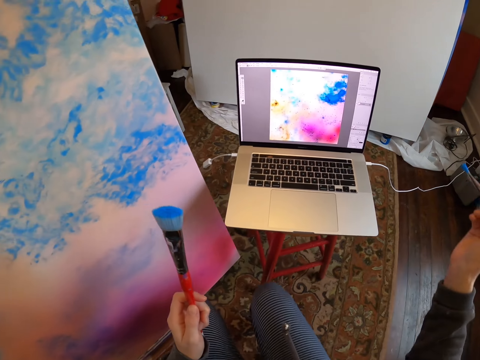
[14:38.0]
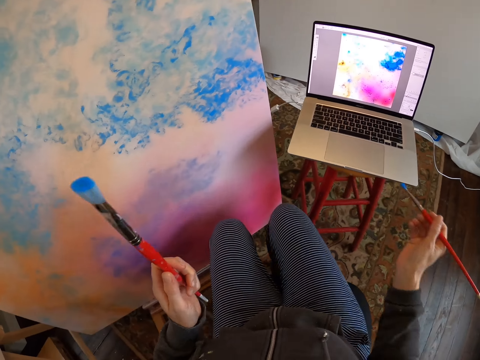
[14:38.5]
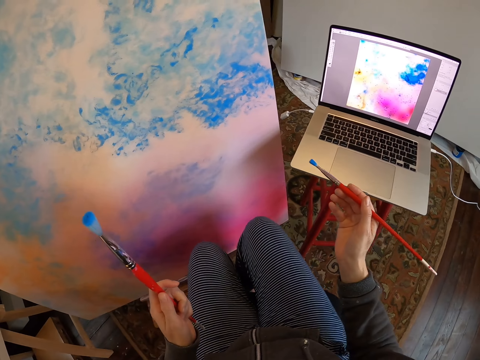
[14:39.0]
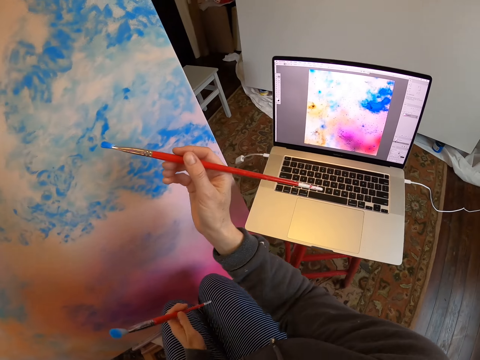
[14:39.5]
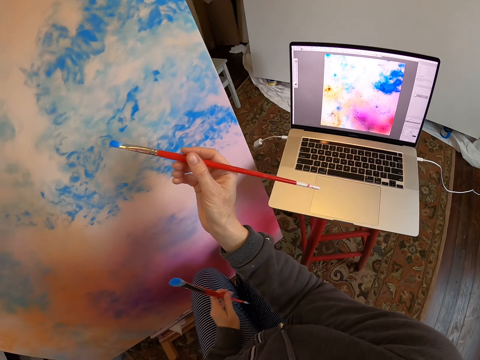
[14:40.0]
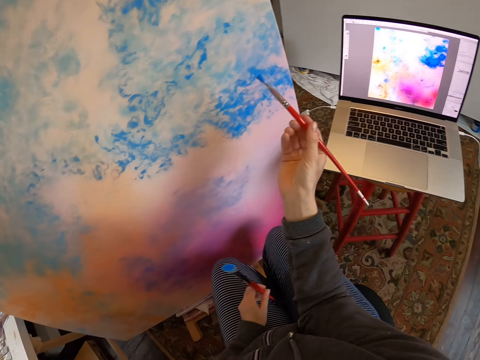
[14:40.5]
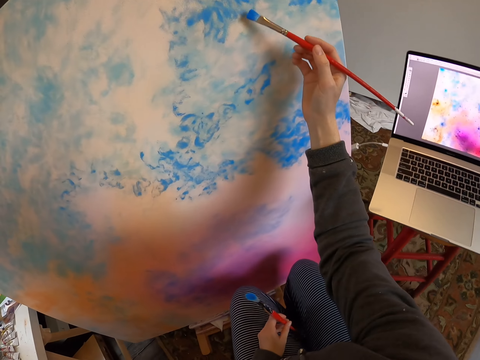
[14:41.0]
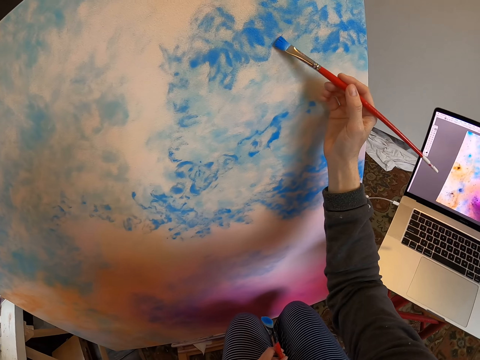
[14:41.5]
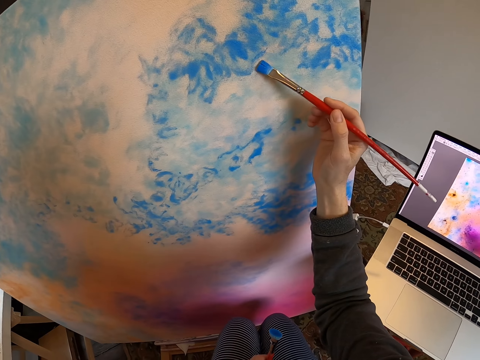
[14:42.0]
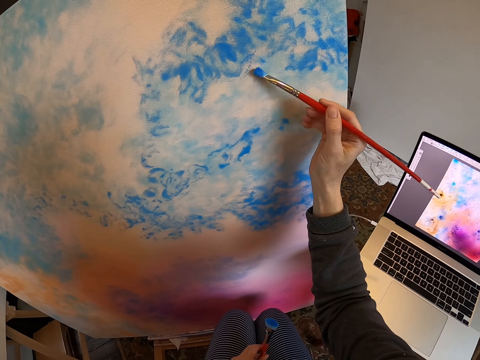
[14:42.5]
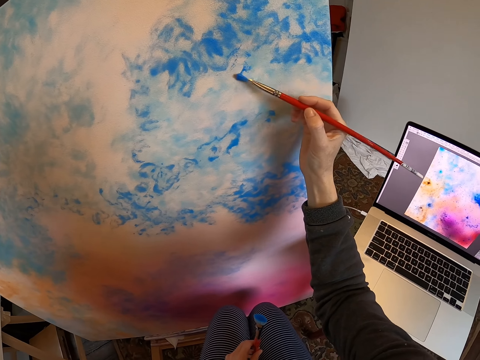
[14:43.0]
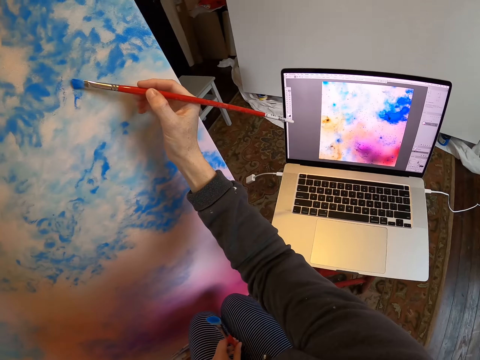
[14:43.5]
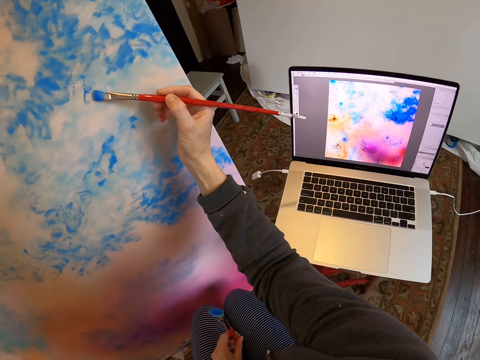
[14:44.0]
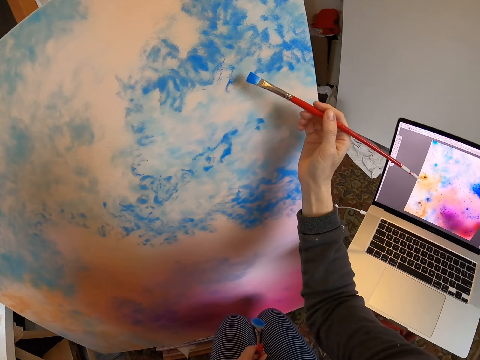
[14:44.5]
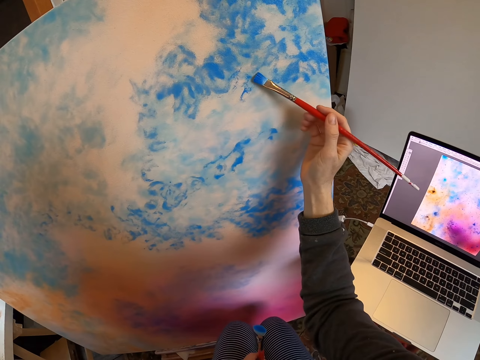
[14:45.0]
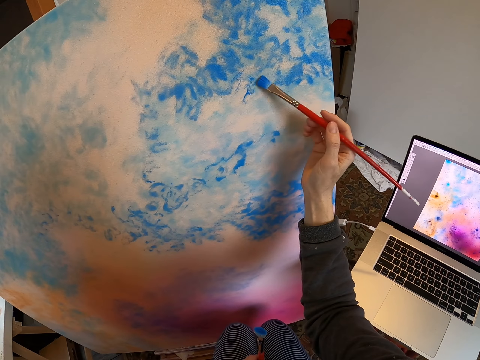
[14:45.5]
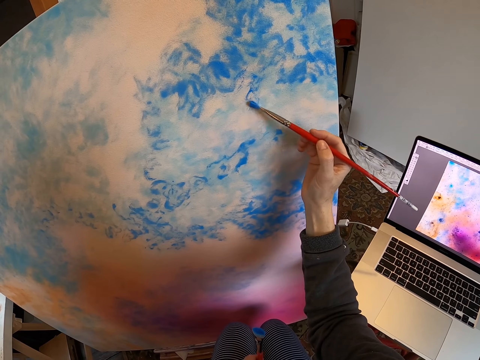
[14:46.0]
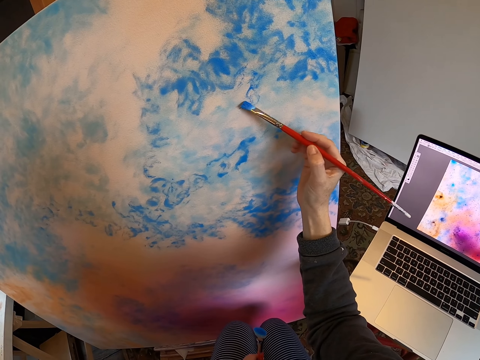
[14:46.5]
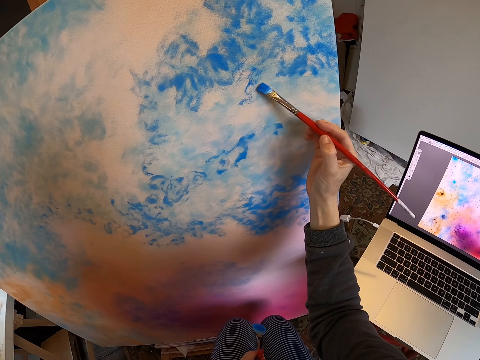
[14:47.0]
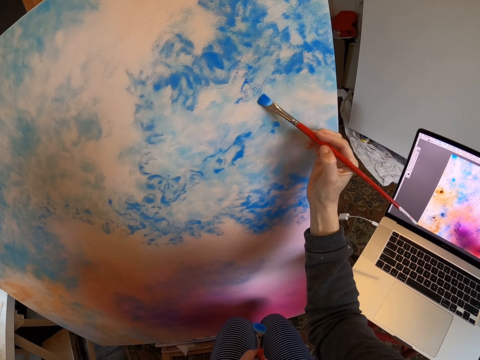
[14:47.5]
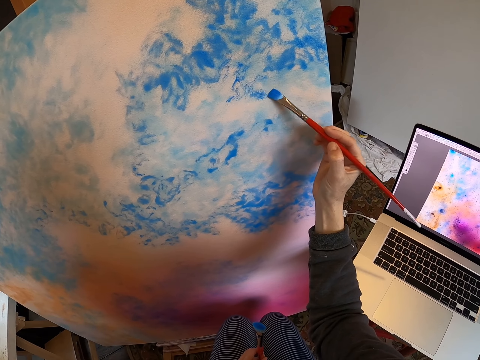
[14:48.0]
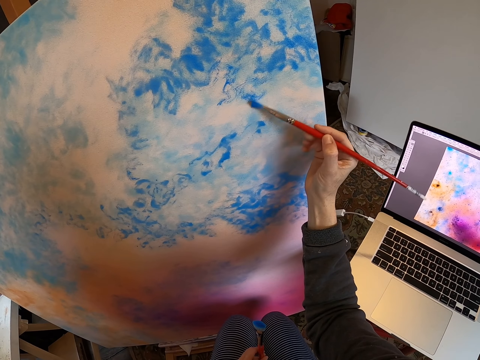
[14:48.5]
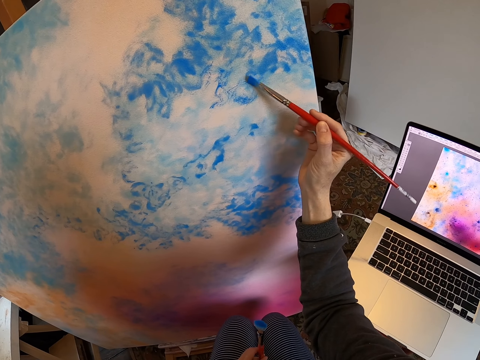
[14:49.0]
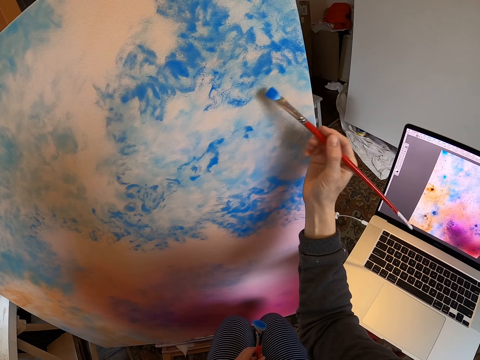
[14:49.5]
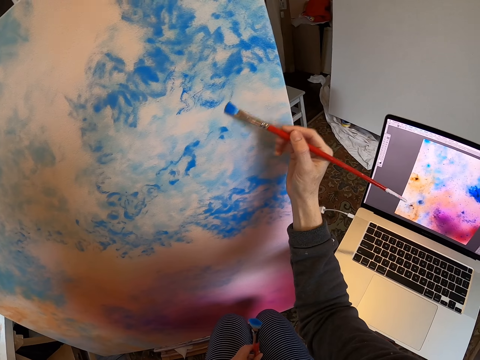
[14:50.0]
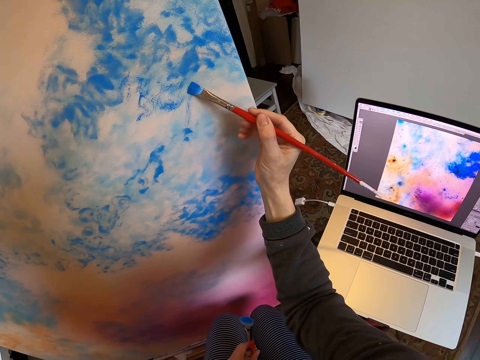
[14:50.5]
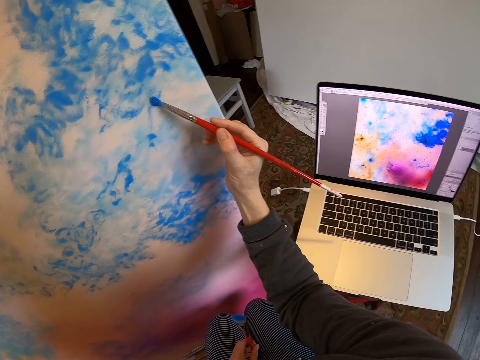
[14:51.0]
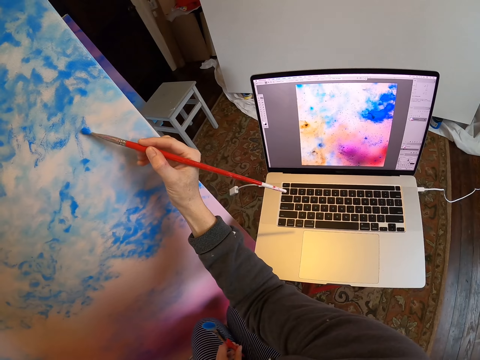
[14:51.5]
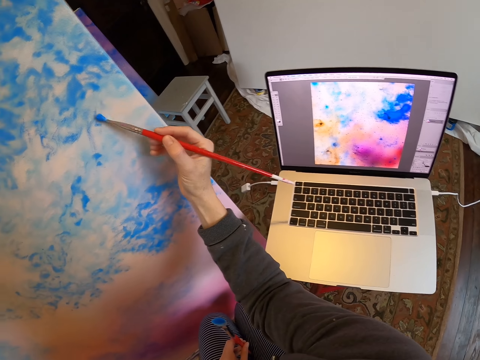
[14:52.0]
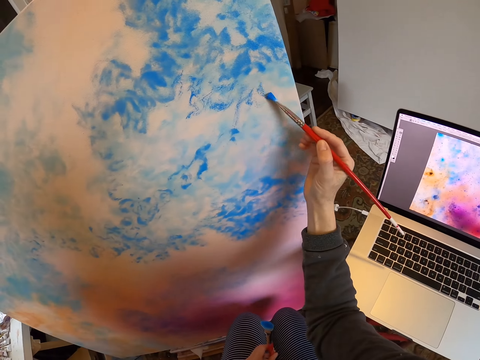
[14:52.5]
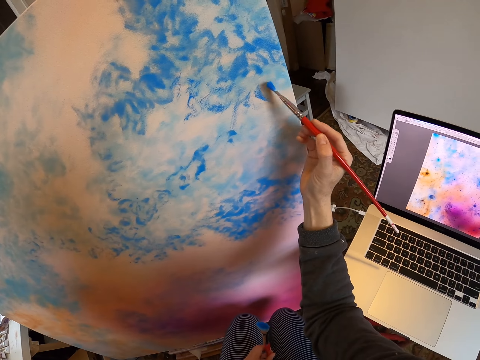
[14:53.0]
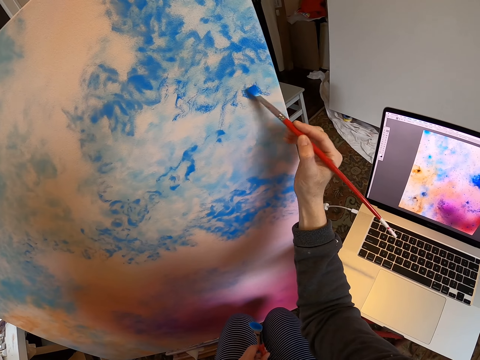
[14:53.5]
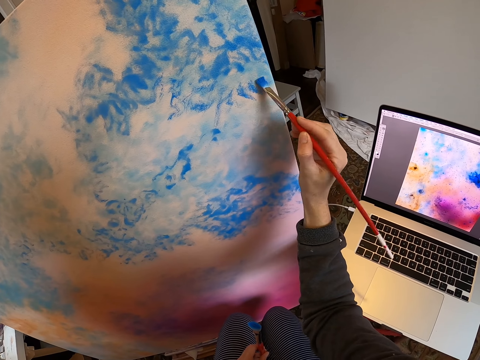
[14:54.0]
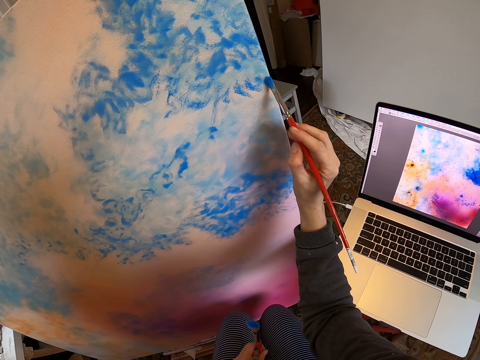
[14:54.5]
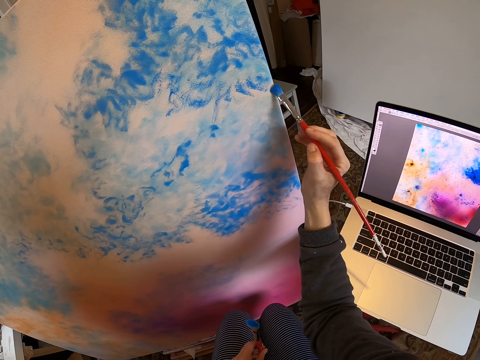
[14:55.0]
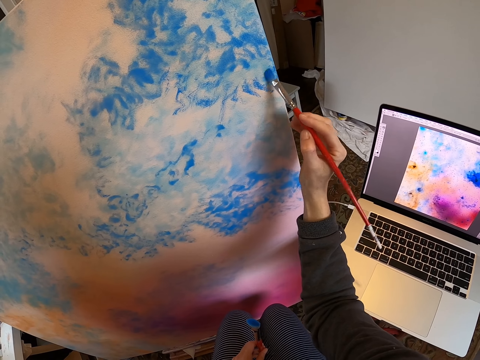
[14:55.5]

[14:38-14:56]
The camera wearer looks at the laptop. They draw on the board with the paint brush. They look at the laptop. They look at the board. They look at the laptop. They look at the board.

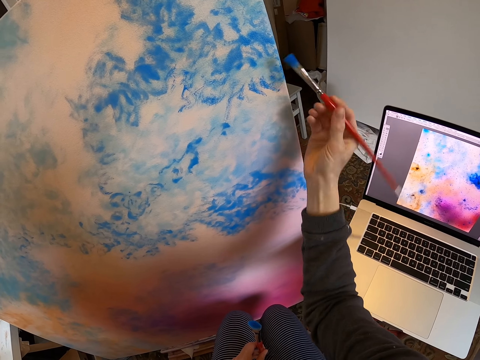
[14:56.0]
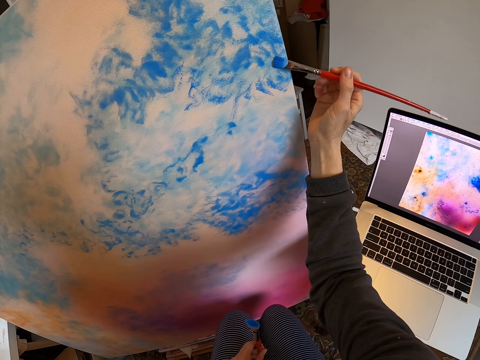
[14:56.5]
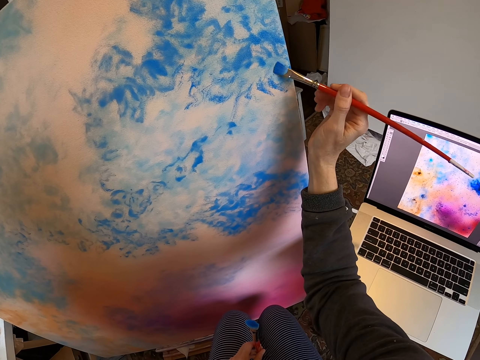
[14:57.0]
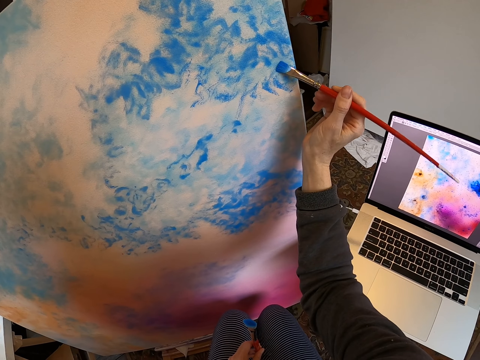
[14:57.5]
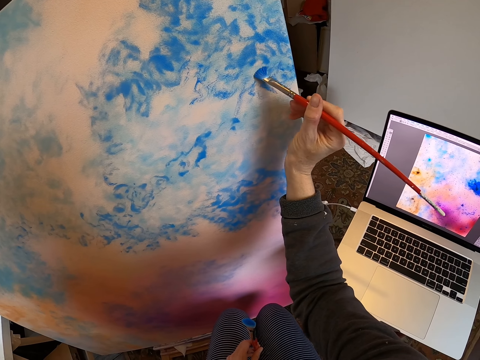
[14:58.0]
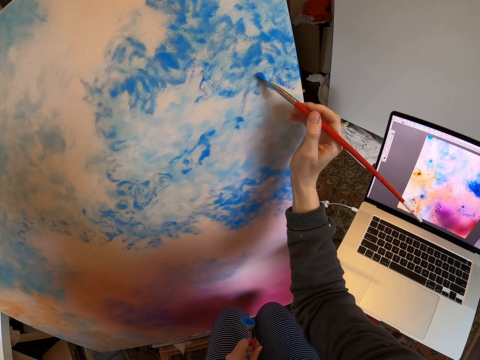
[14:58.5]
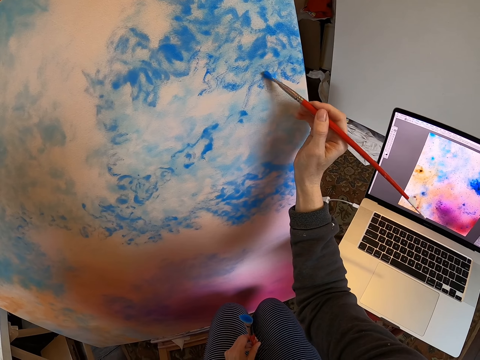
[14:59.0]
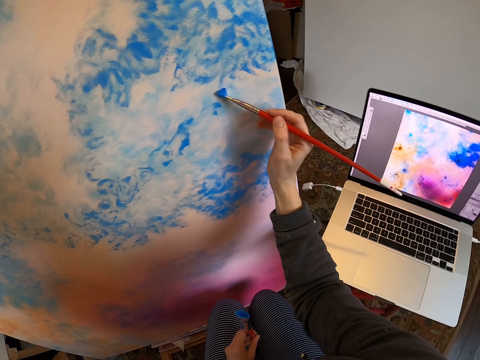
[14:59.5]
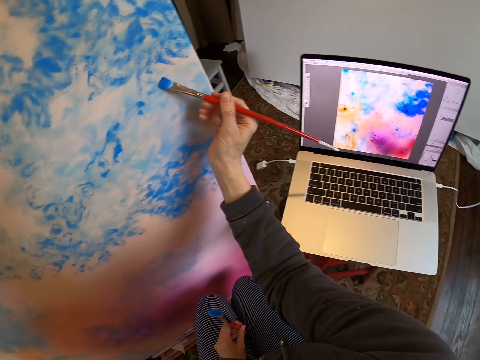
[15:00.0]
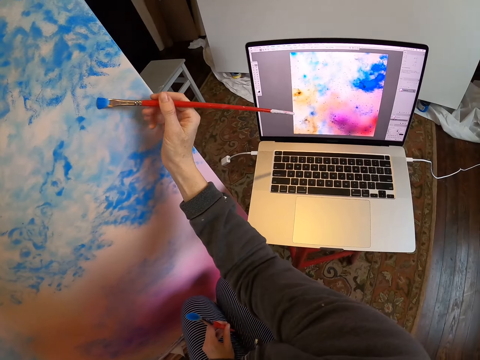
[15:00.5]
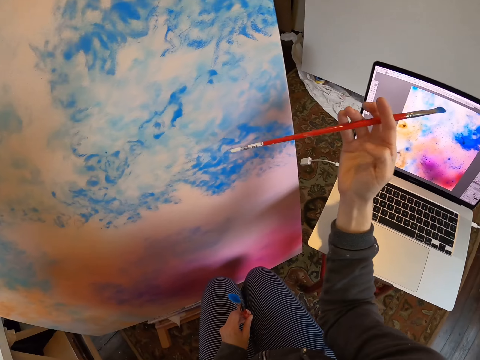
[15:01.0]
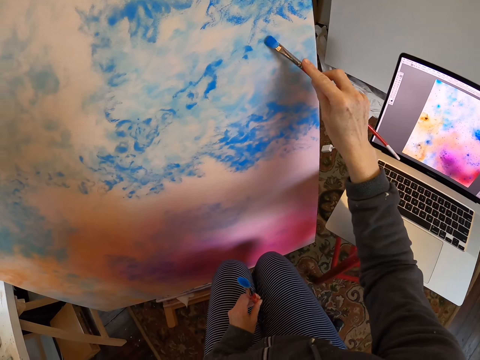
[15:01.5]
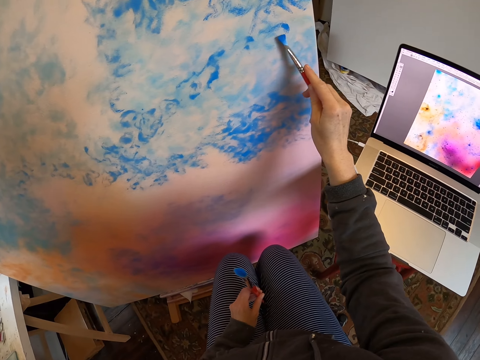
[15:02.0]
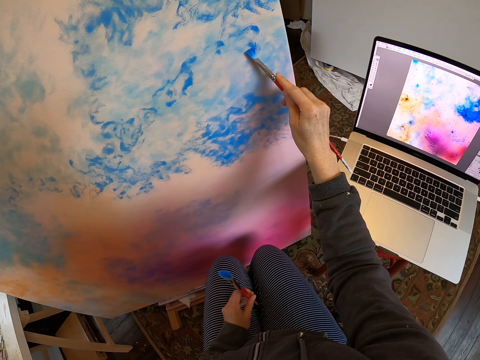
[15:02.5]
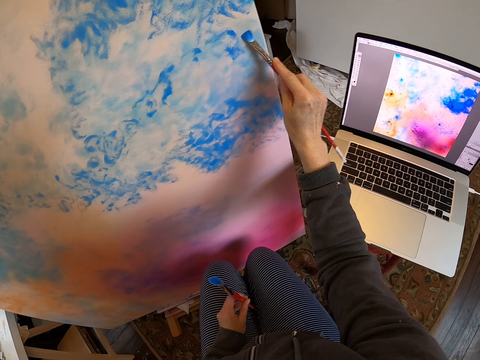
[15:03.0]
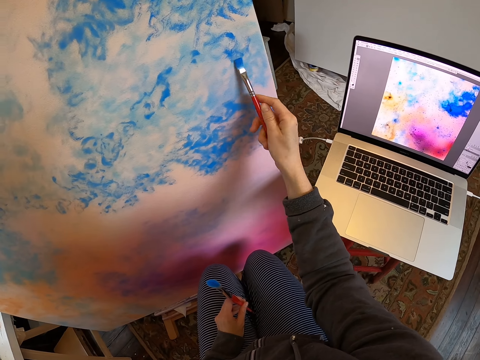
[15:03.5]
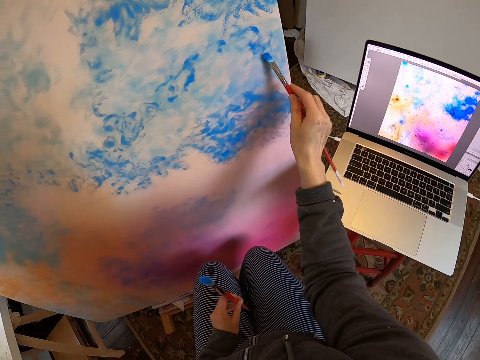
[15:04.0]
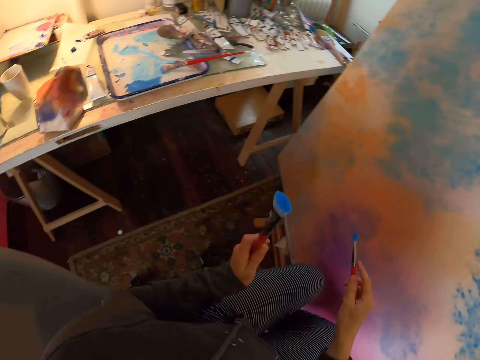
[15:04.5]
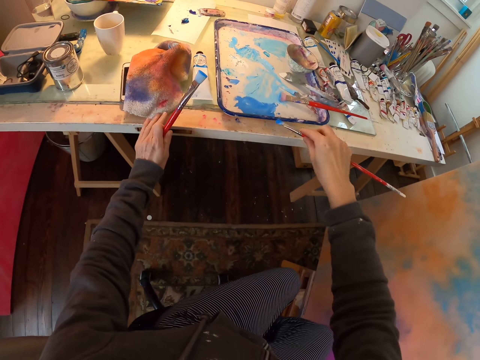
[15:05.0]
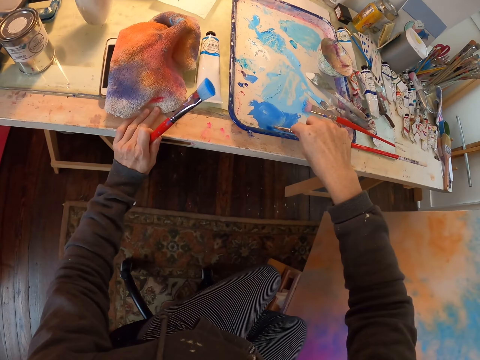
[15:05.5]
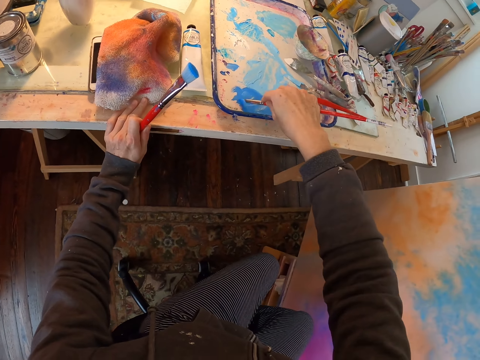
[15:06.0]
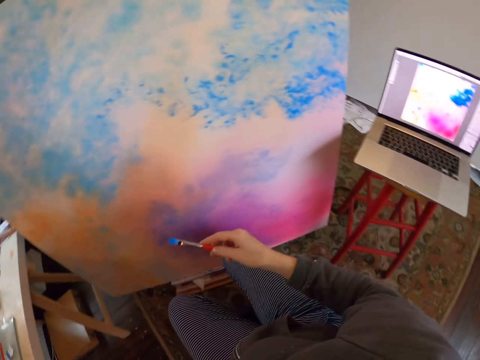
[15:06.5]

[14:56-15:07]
The camera wearer looks at the laptop. They flip the paint brush on the hand. They look at the board. They draw on the board with the paint brush. They turn in the room. They dip the paint brush in the paint.
